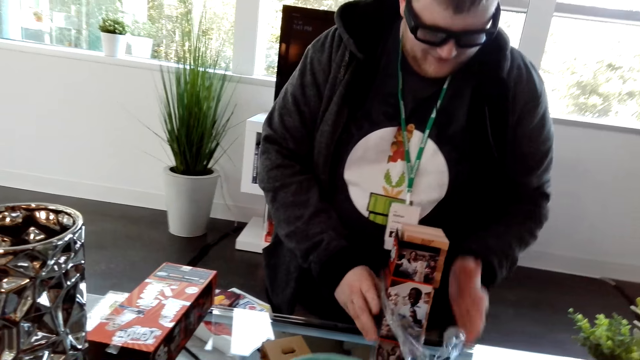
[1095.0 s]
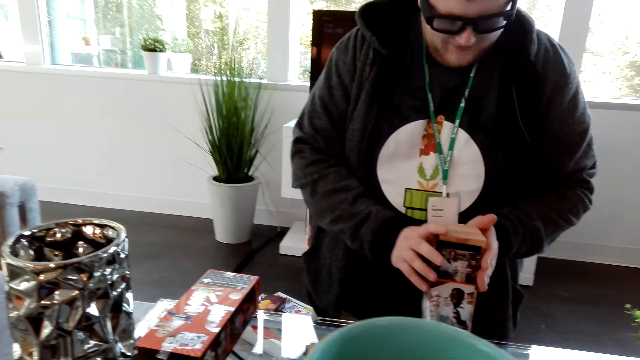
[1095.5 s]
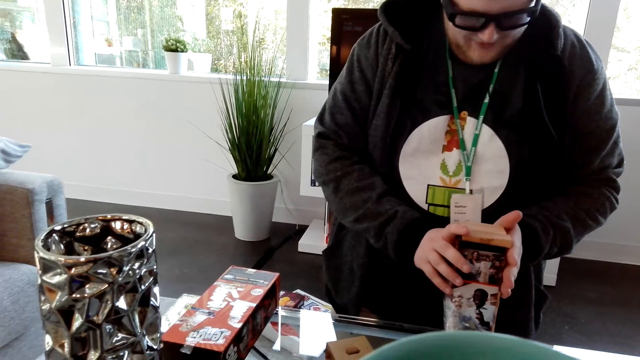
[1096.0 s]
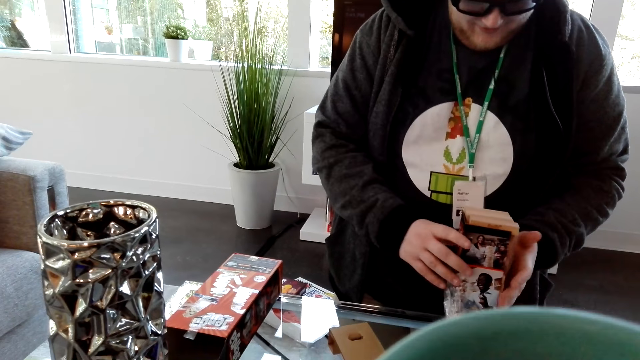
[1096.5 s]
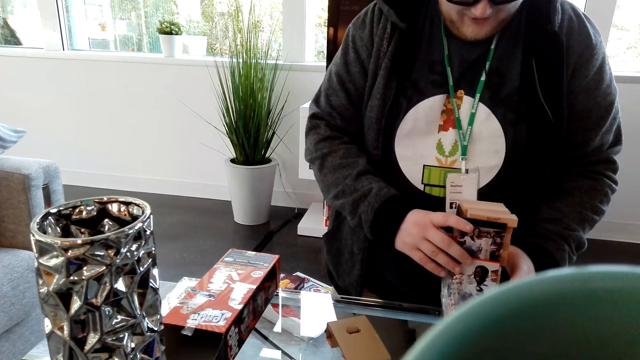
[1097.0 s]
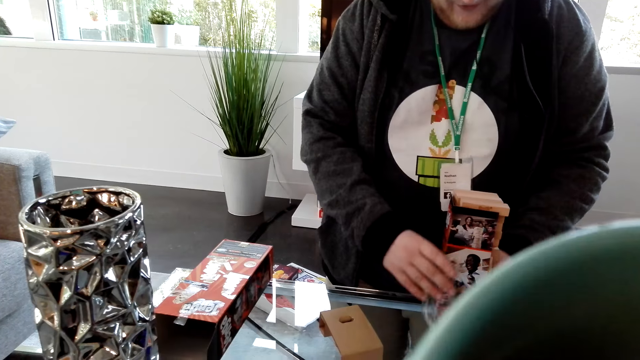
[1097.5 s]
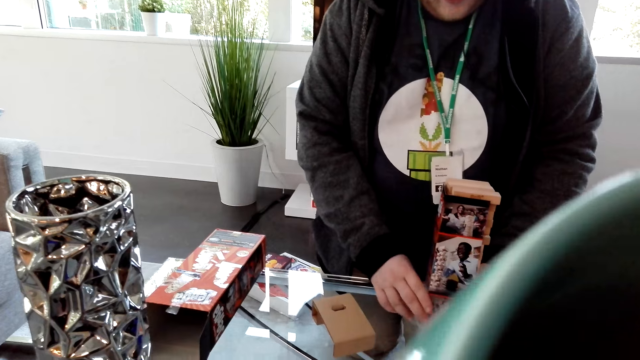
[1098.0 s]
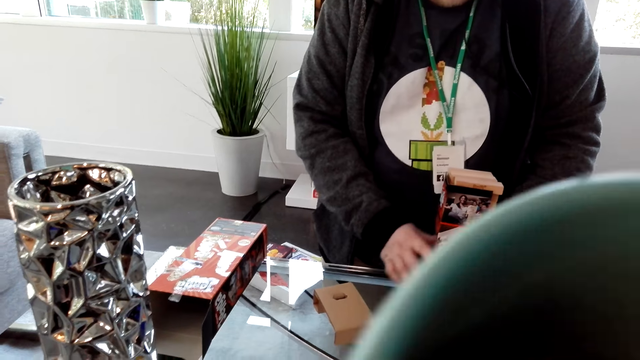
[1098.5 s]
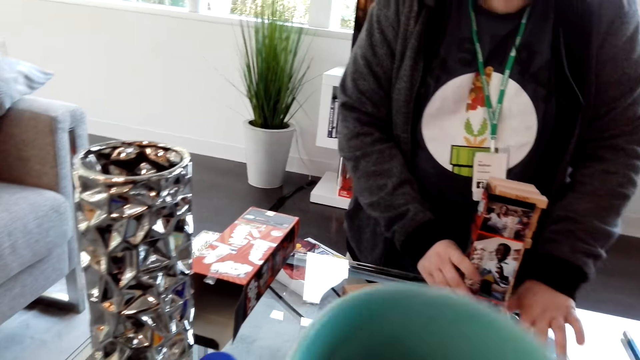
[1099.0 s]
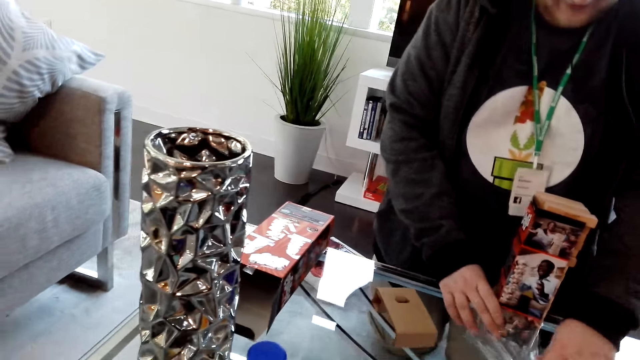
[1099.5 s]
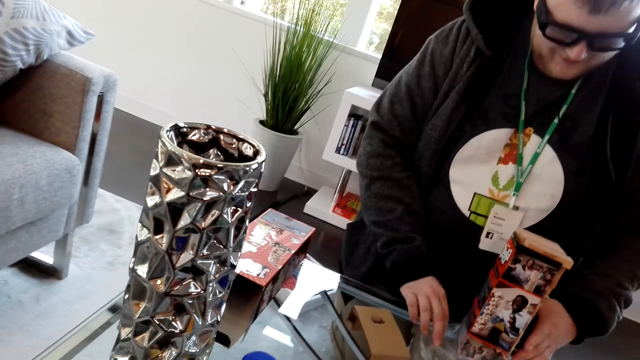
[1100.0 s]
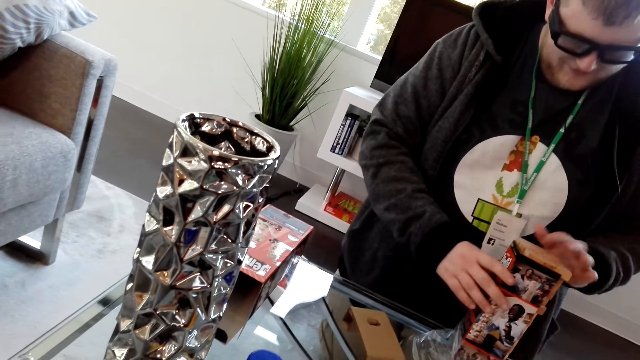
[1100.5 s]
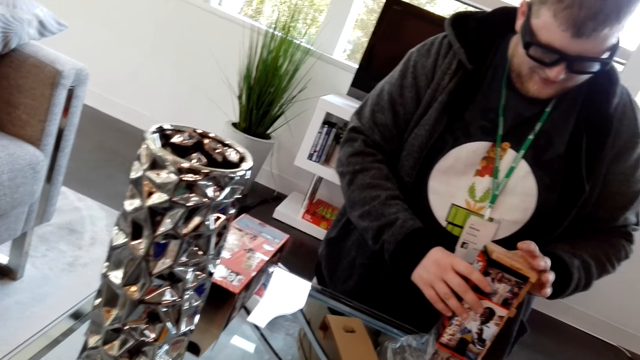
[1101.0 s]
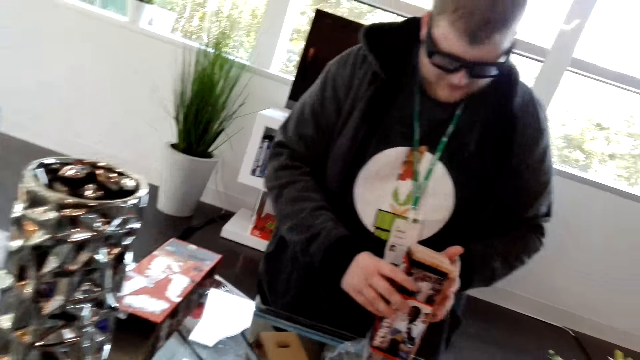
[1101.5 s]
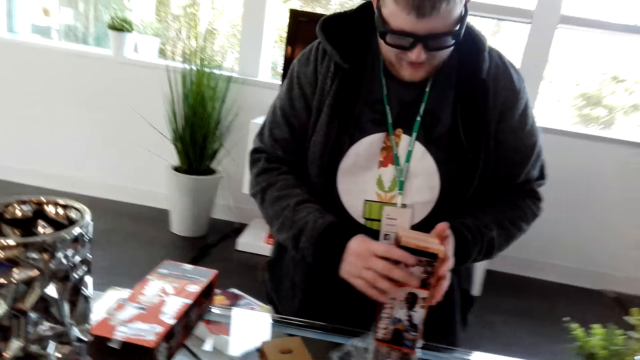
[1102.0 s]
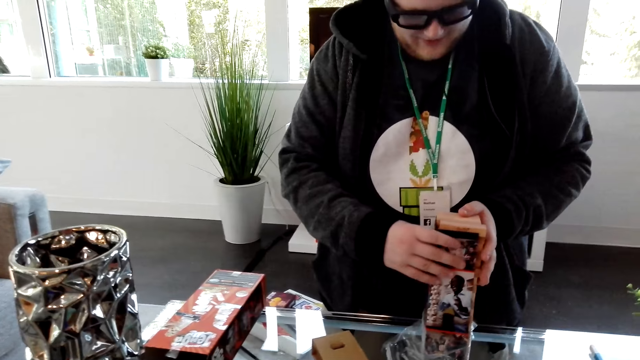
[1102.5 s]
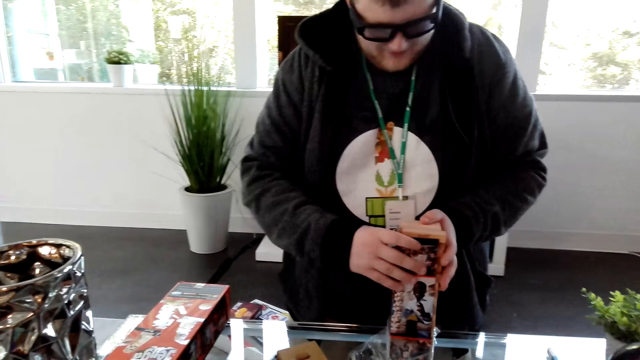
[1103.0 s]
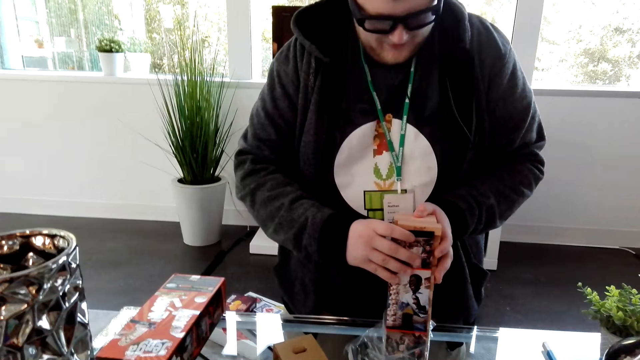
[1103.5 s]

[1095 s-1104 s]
The camera wearer drinks coffee. A person dialogues with the camera wearer.

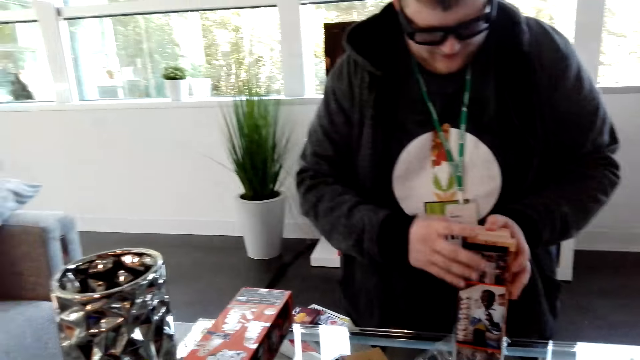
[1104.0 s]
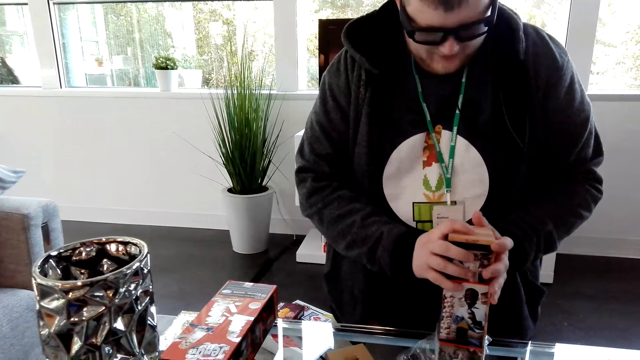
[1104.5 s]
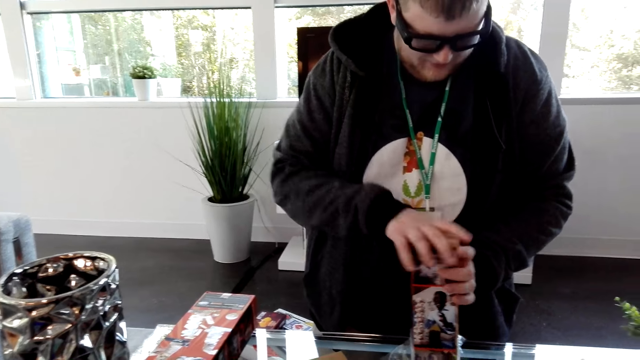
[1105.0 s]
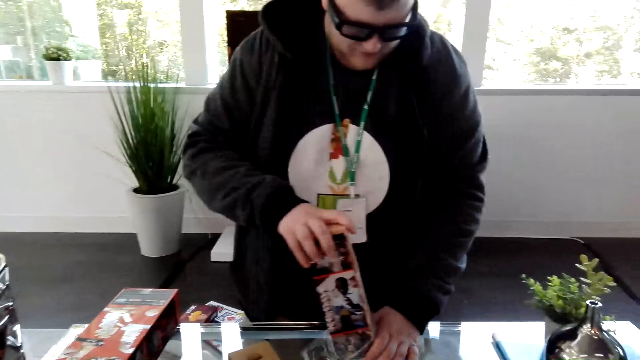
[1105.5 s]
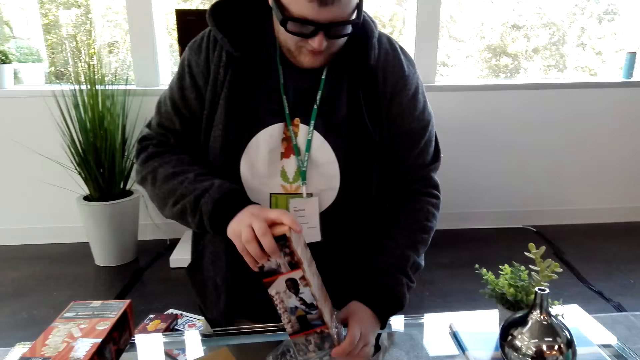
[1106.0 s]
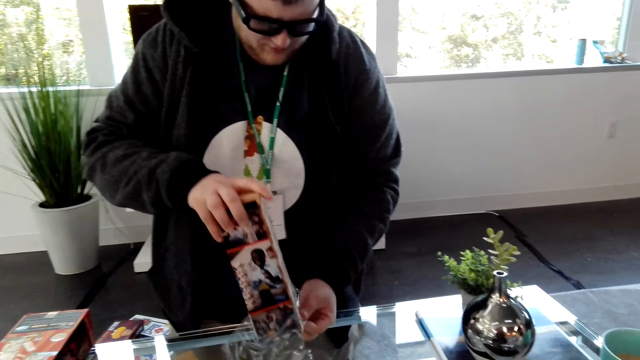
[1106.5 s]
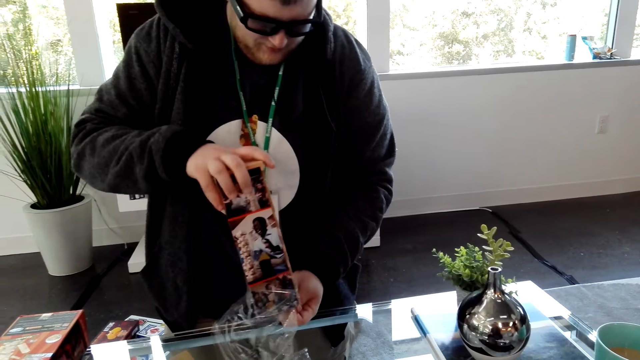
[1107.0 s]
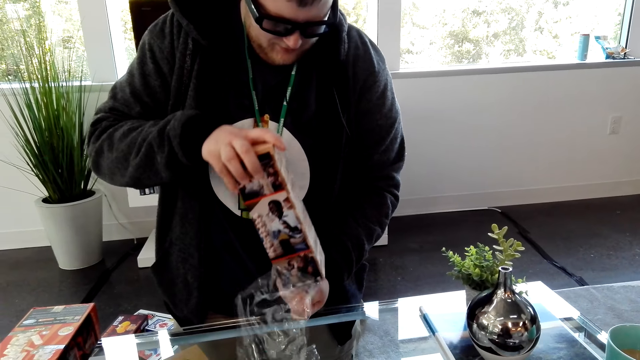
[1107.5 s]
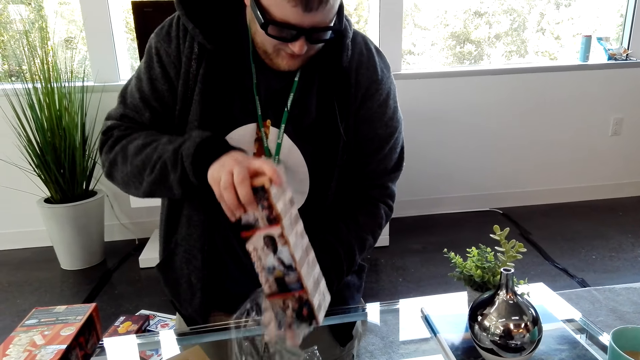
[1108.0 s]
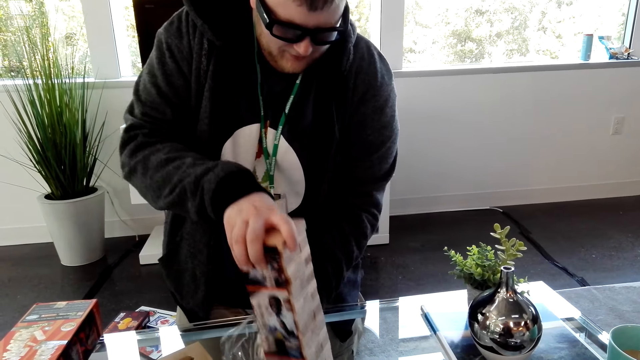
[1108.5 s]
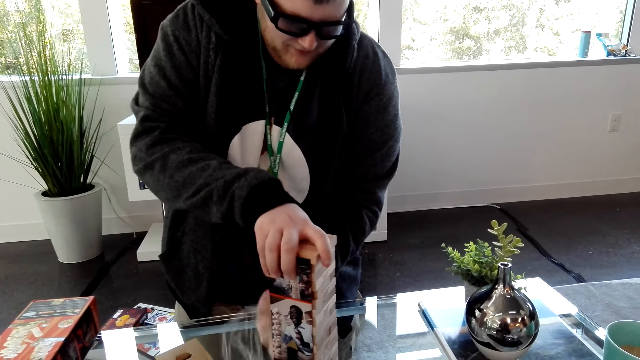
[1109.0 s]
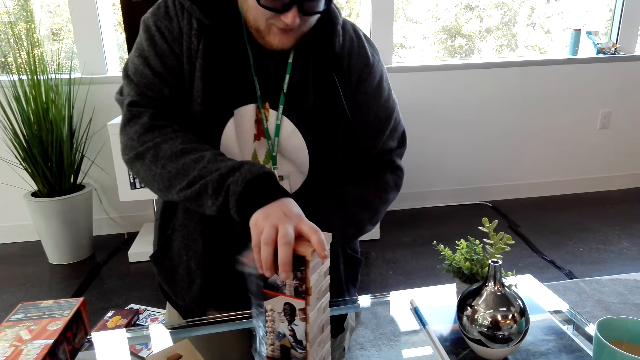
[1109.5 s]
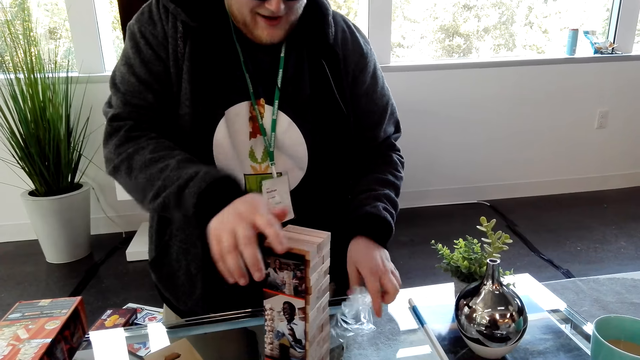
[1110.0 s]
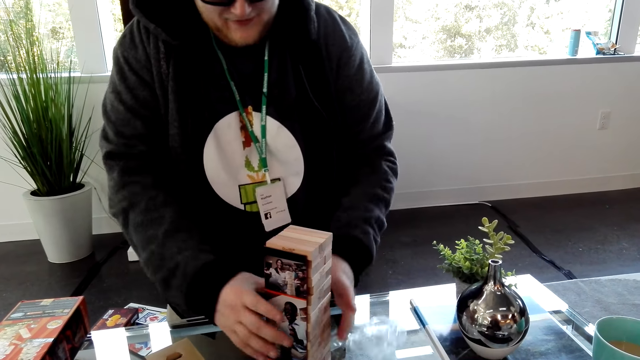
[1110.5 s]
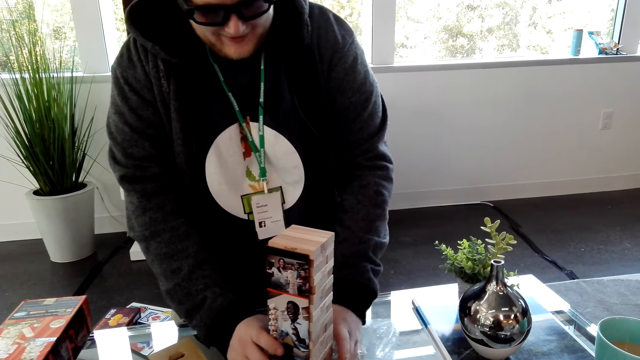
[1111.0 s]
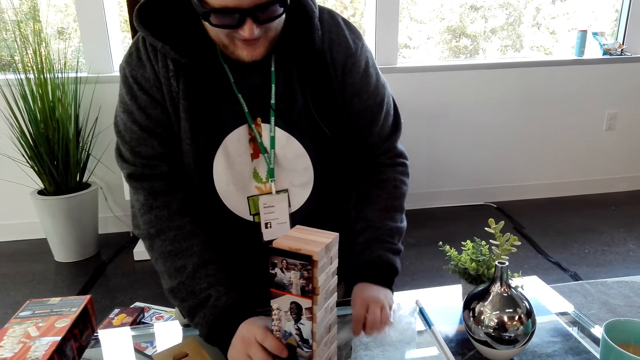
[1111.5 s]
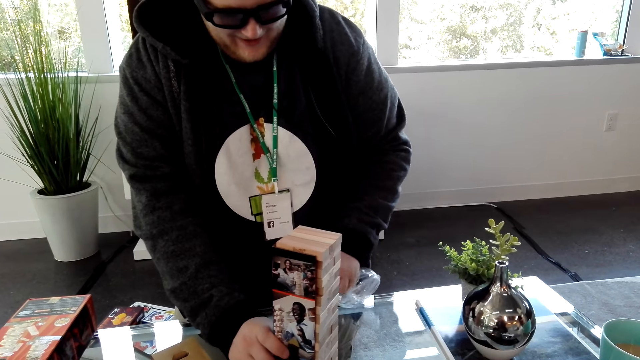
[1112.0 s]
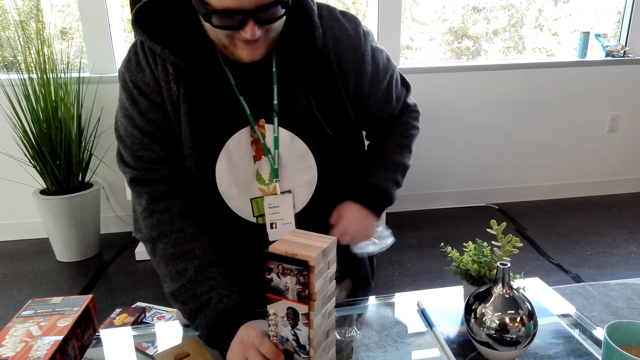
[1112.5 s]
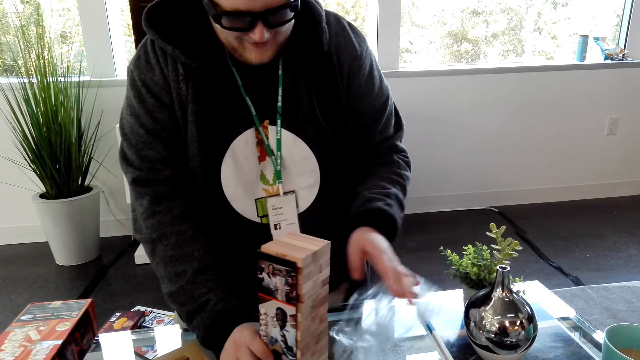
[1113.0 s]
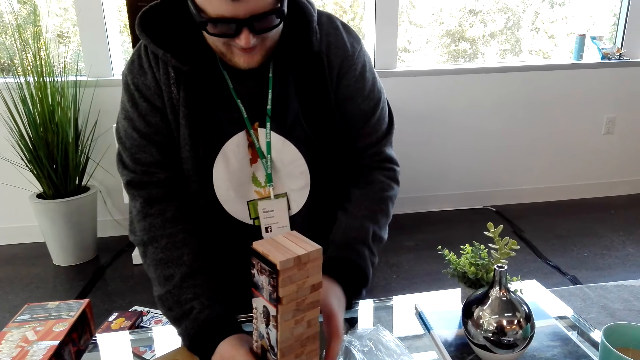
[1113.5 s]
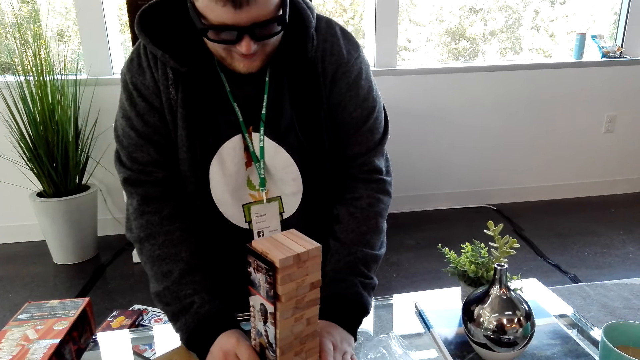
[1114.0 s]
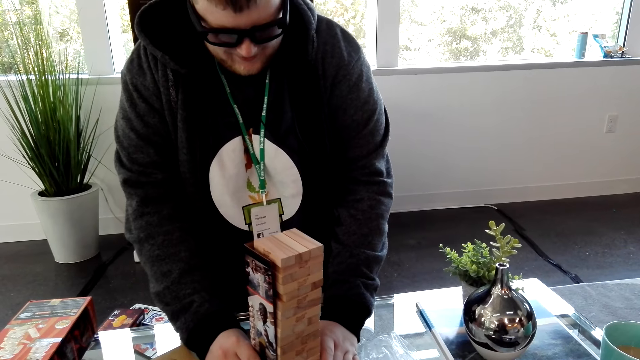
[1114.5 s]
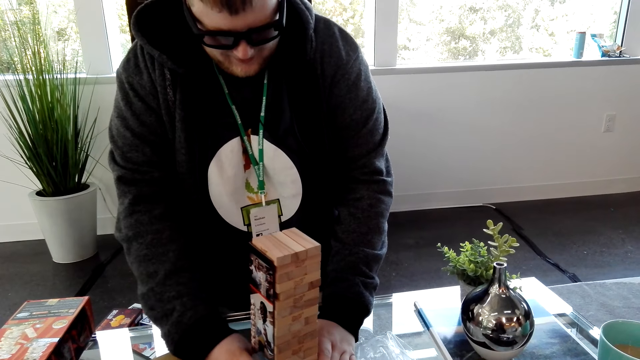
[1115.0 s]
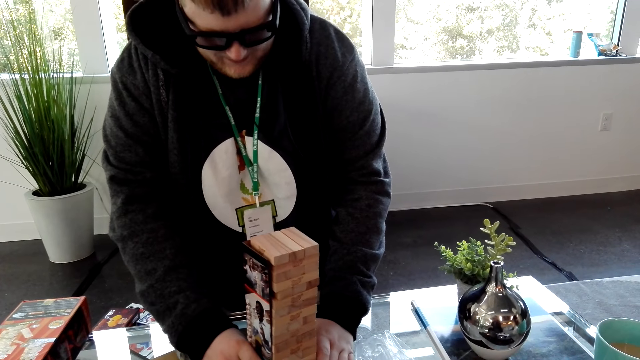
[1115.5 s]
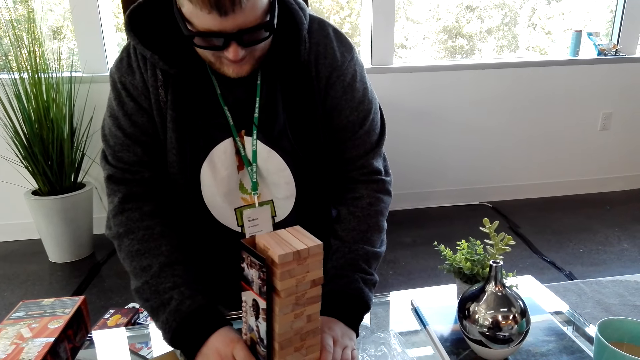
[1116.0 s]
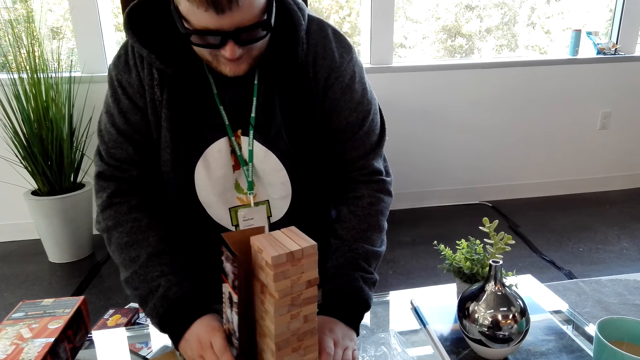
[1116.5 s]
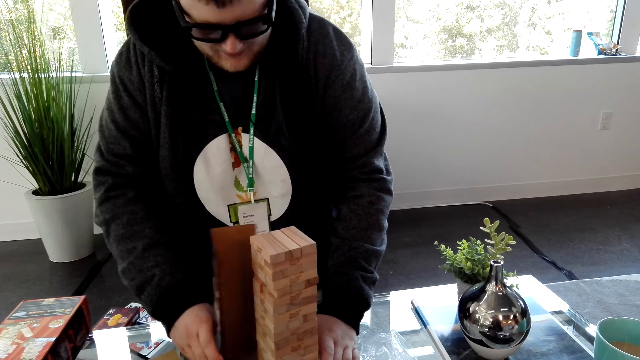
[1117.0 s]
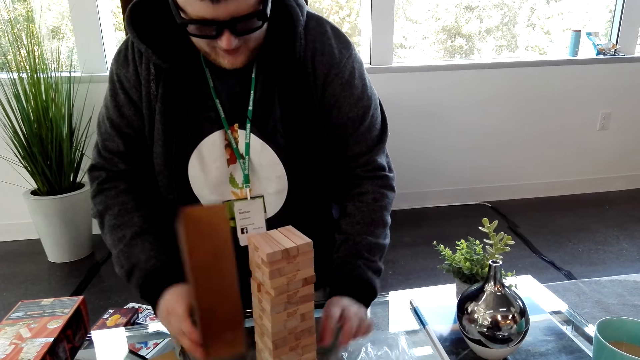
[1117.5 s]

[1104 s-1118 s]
A person removes a wrap from something. The person dialogues with the camera wearer. The person removes a cover from something.
